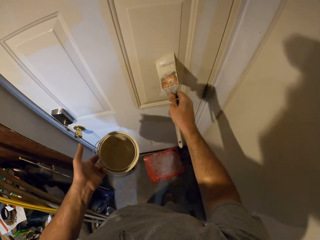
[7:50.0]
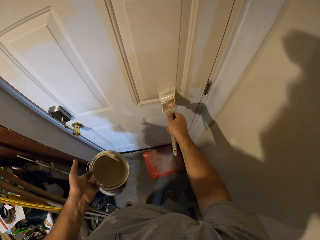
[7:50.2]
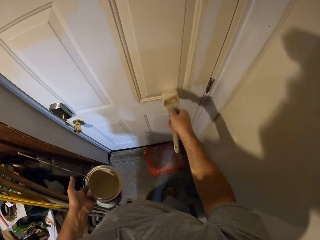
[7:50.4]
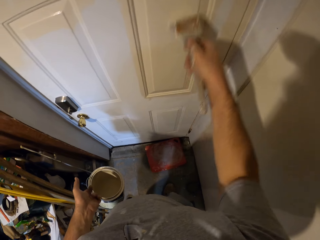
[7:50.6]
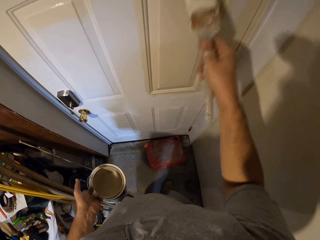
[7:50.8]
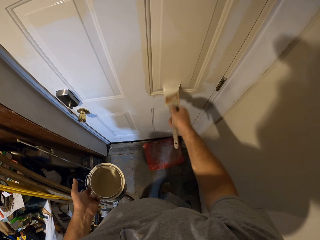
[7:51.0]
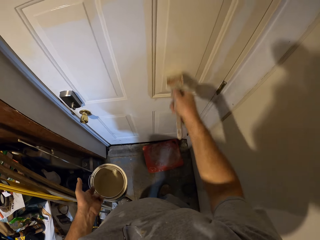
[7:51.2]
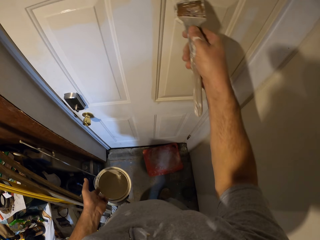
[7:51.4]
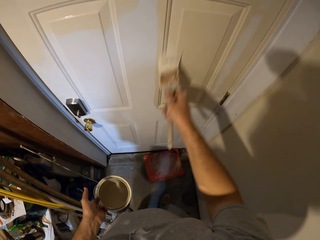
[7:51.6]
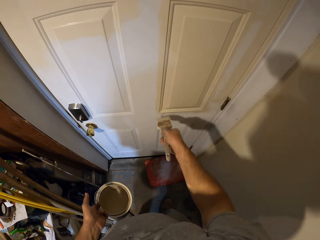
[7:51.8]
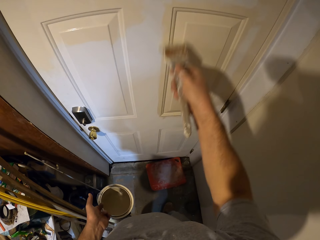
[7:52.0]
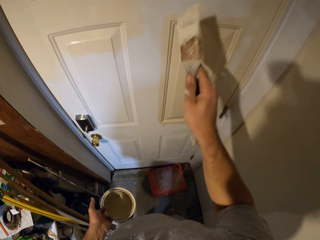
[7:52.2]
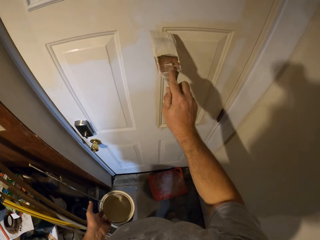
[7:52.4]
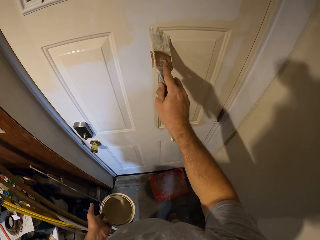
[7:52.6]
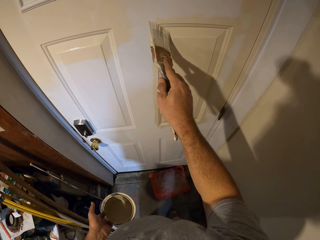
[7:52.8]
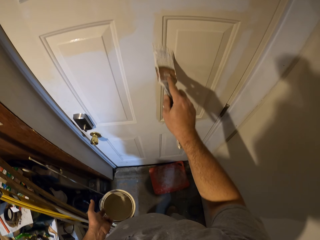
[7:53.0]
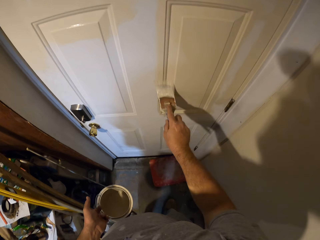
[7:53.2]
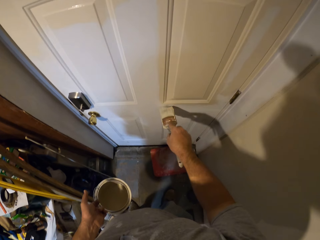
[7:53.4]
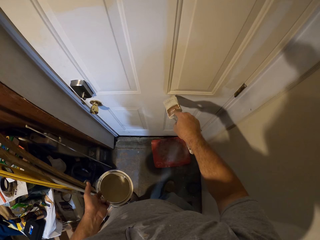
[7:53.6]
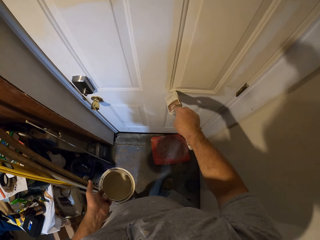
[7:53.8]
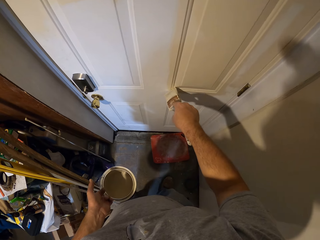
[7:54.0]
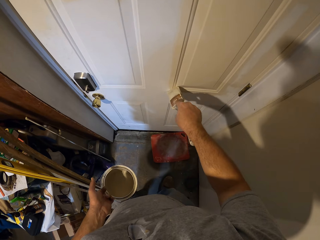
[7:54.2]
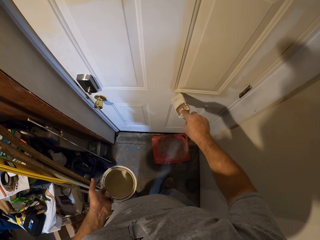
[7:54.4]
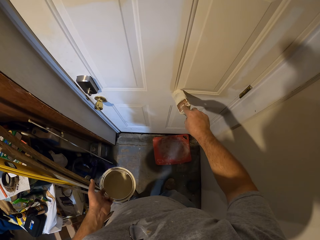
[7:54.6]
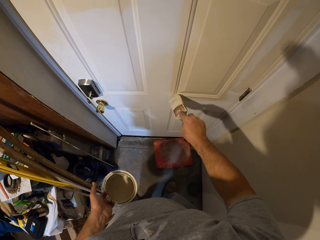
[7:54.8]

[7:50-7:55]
The camera wearer paints the door with the paint brush.

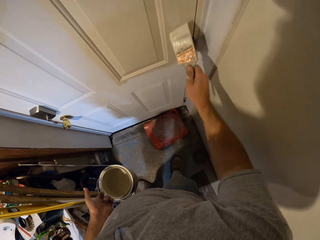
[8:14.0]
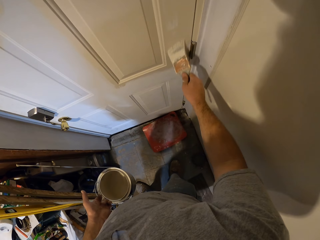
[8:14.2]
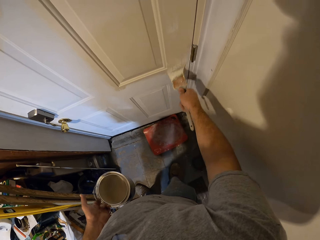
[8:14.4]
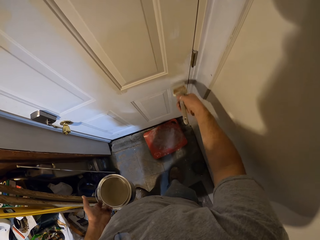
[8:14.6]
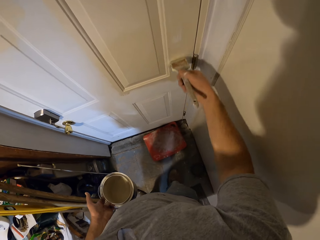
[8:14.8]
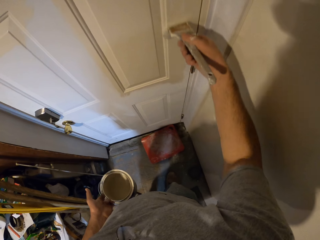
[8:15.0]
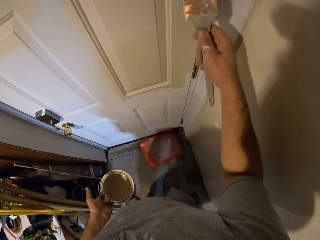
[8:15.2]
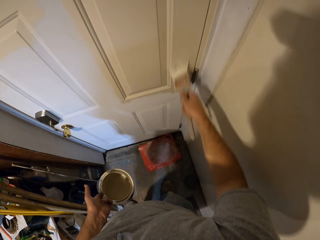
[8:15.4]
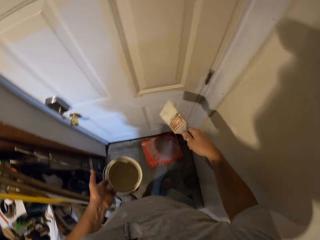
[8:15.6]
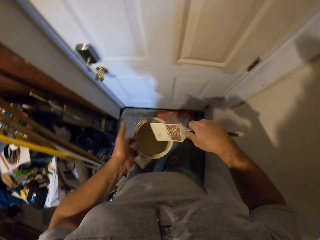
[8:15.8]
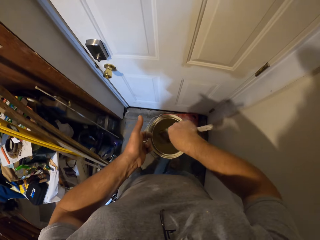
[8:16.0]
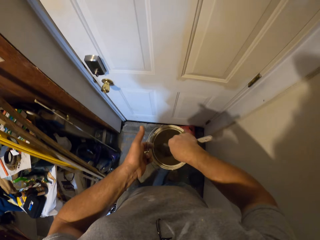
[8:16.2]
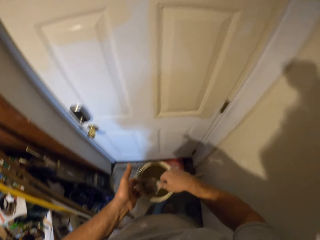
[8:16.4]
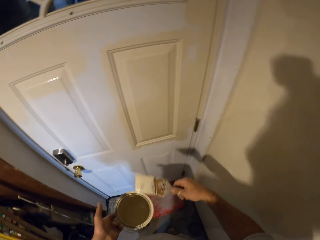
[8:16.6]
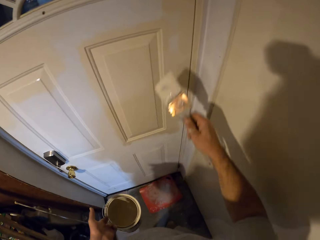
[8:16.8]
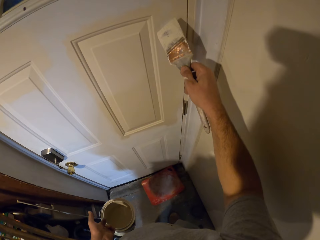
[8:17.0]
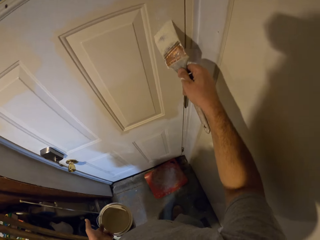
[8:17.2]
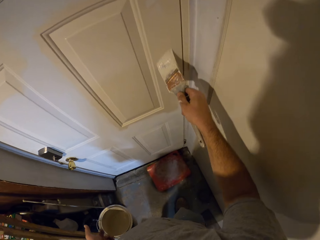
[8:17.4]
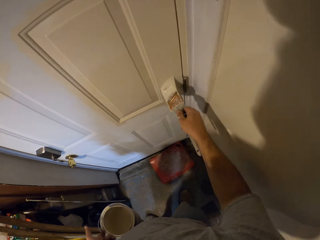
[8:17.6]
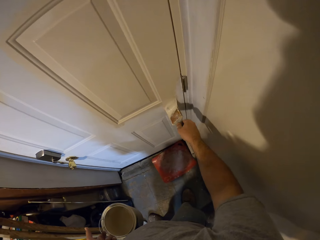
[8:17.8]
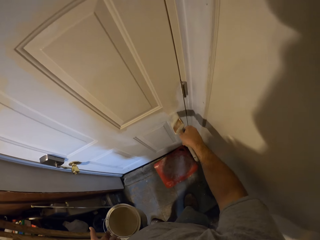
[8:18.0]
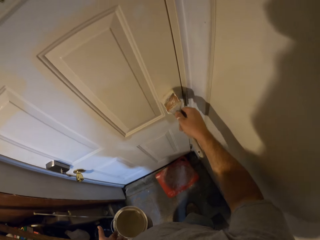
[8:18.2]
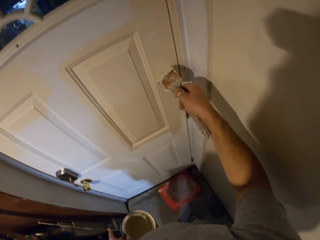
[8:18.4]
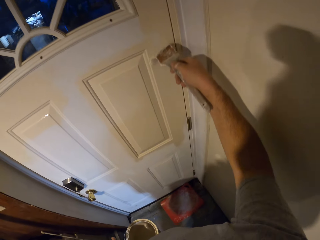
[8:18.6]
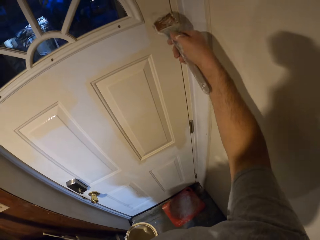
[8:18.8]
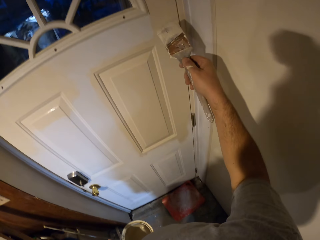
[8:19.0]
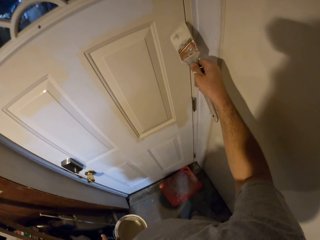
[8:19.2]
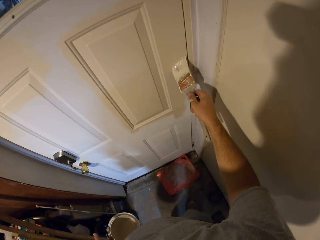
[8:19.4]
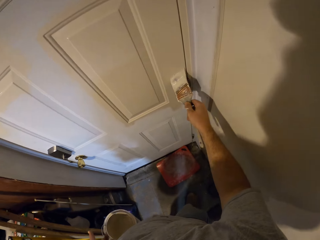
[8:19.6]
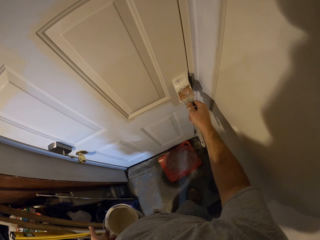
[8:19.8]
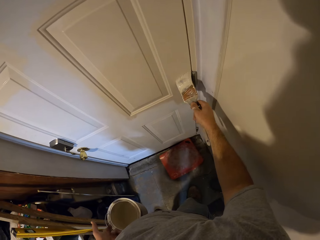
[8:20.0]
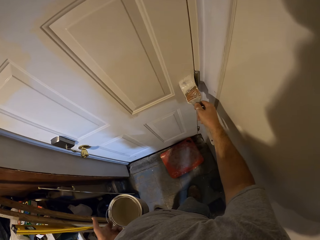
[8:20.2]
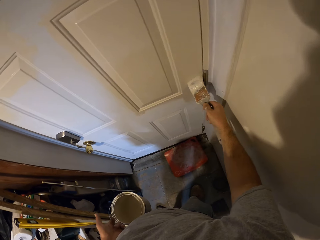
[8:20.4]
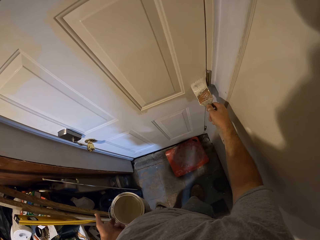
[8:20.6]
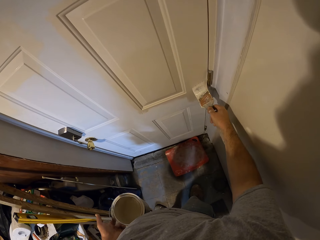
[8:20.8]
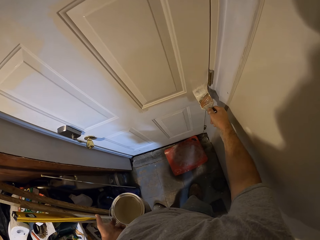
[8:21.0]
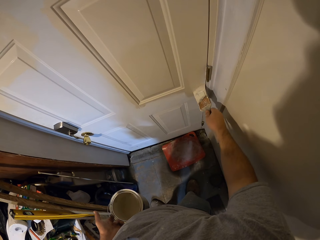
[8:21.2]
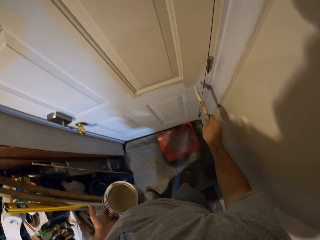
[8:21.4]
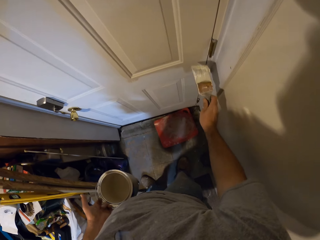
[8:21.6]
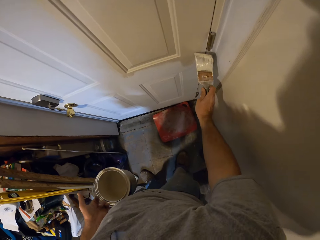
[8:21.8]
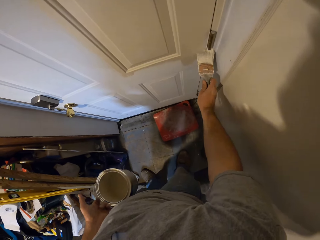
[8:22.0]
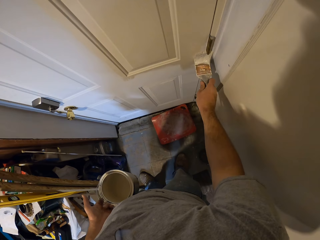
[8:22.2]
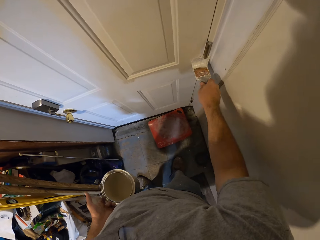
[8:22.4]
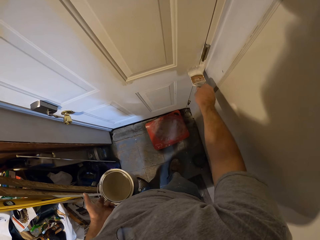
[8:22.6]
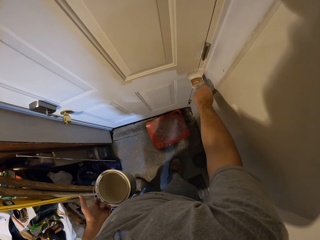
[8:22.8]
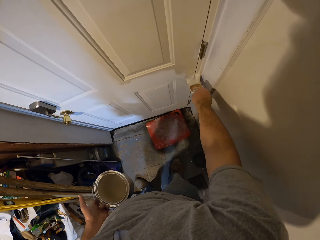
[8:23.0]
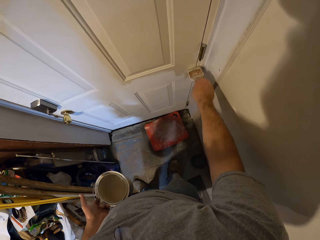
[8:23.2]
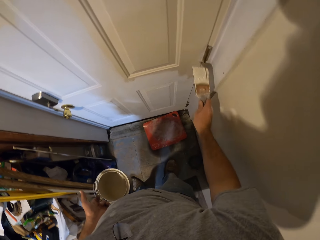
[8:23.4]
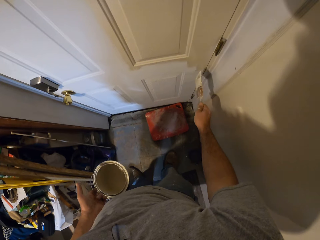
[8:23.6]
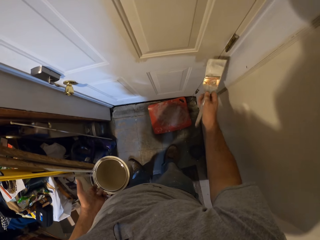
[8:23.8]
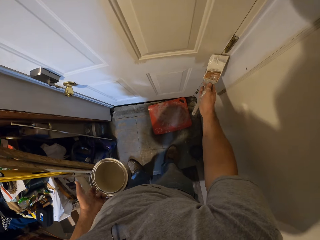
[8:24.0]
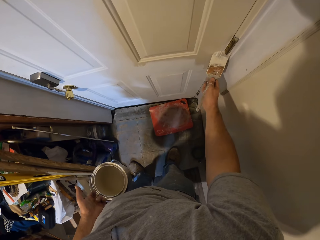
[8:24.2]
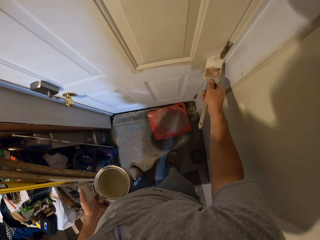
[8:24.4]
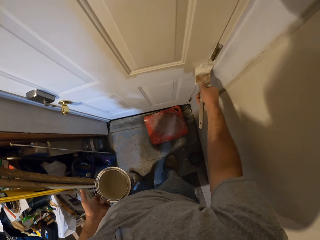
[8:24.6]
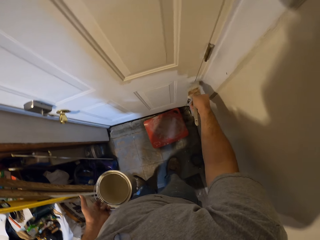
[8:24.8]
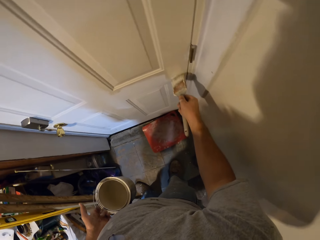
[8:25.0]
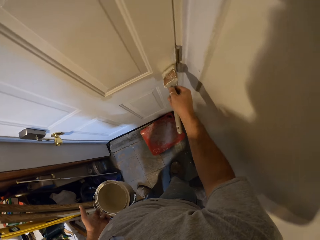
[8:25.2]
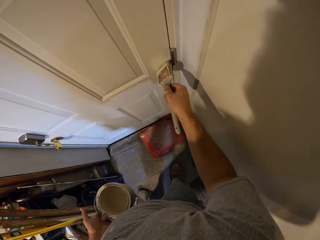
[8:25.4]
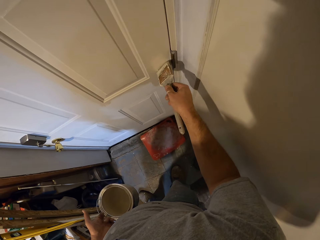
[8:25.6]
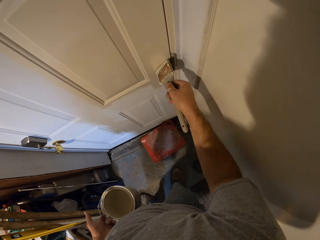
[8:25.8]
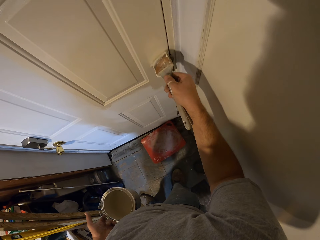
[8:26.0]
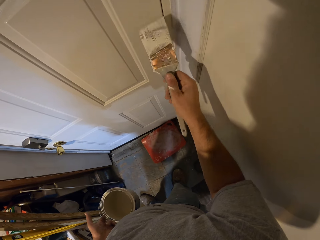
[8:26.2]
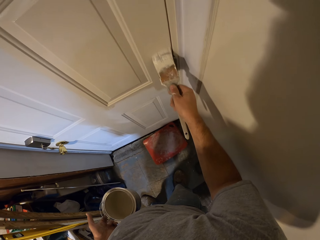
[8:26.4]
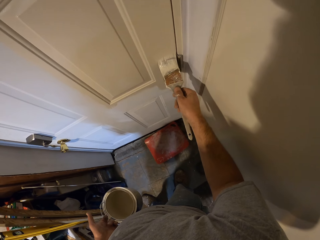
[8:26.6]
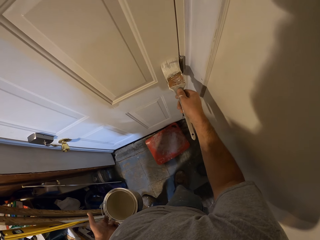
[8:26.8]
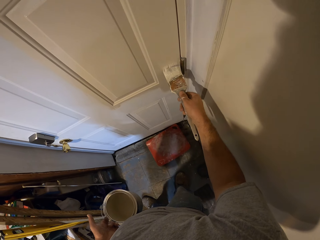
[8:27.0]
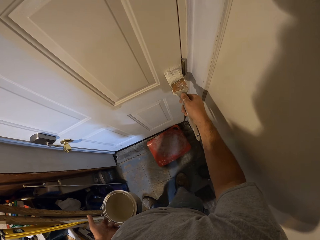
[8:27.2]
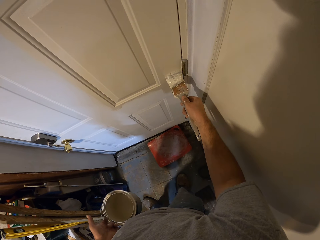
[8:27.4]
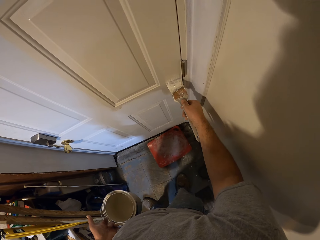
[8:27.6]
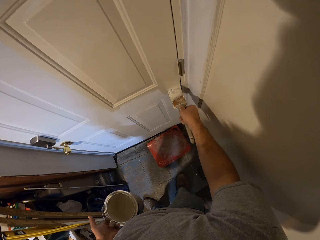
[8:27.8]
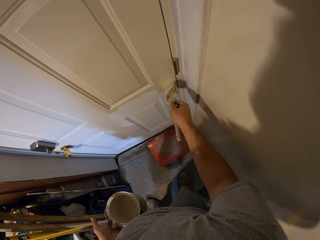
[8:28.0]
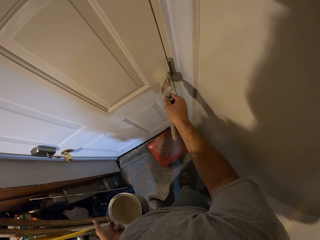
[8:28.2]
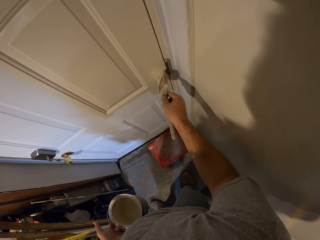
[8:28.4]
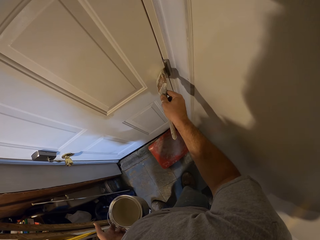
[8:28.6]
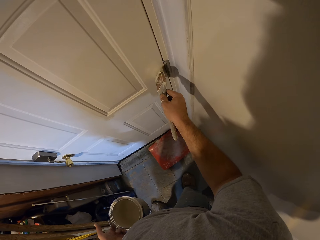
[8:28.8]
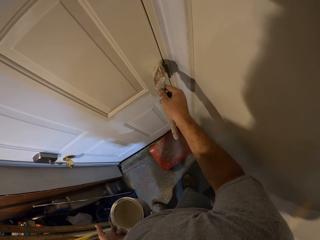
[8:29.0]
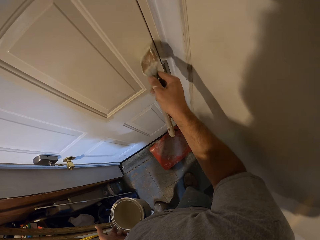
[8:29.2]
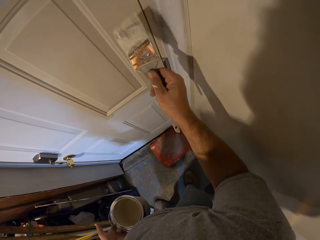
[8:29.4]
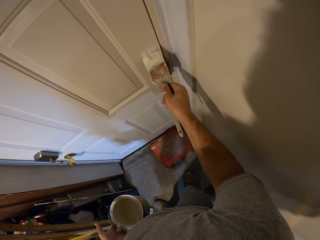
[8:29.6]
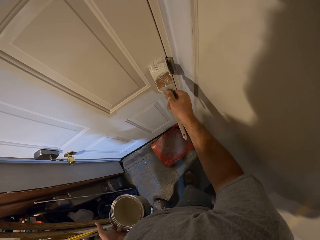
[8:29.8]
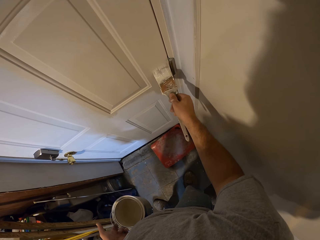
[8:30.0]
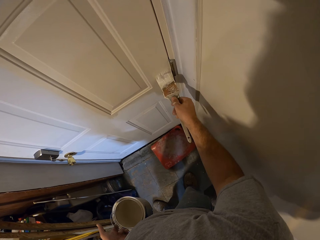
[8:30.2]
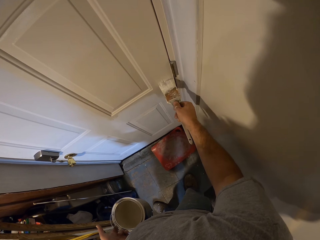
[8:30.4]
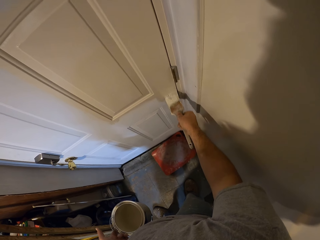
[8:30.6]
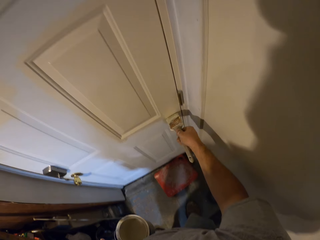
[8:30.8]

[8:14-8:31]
The camera wearer dips the paint brush into the paint container. They paint the door with the paint brush.
